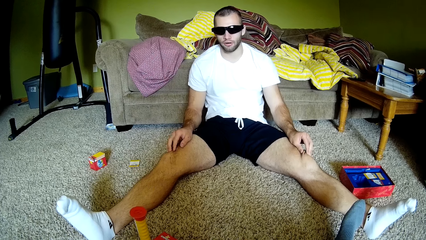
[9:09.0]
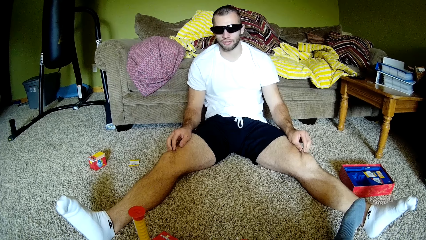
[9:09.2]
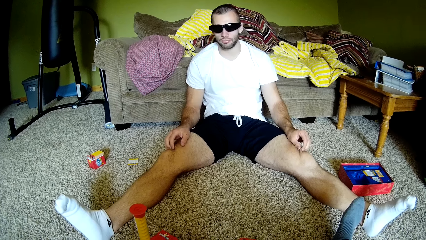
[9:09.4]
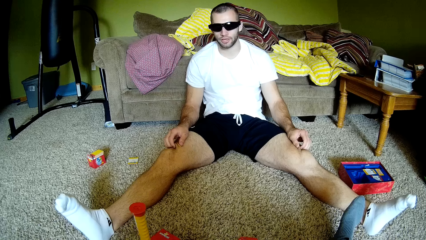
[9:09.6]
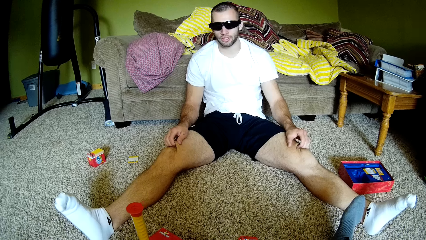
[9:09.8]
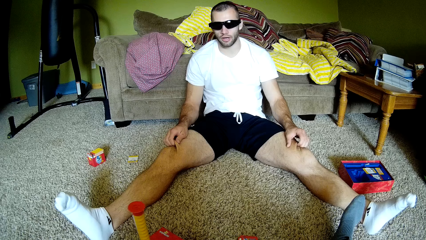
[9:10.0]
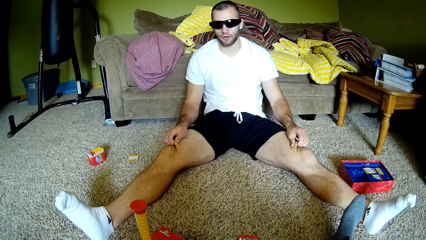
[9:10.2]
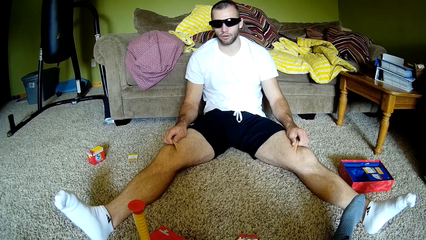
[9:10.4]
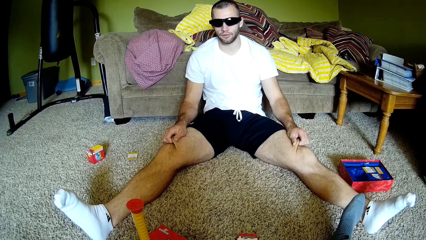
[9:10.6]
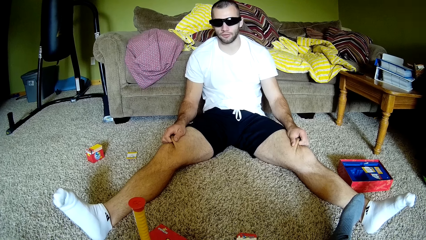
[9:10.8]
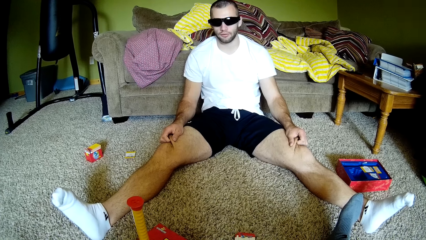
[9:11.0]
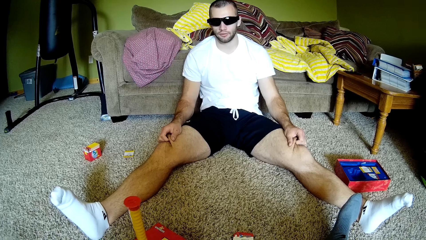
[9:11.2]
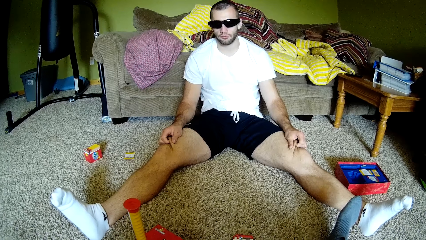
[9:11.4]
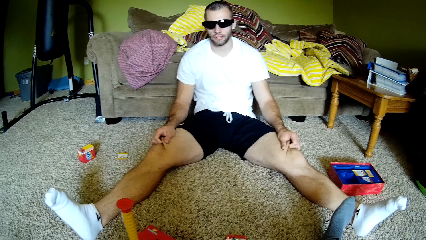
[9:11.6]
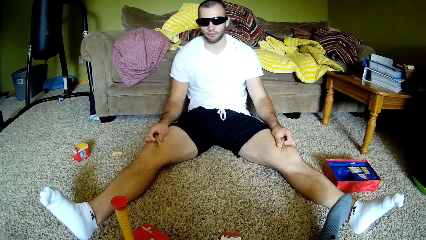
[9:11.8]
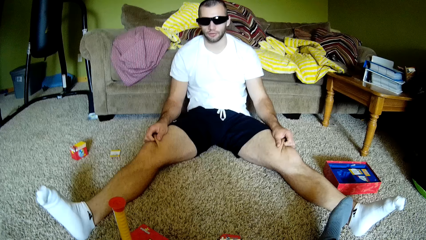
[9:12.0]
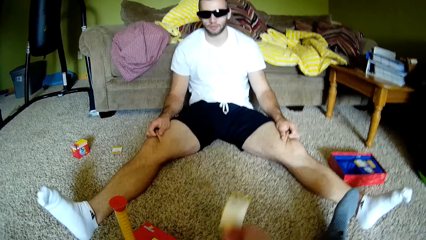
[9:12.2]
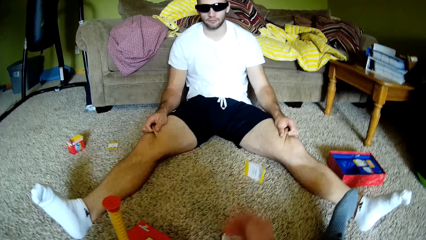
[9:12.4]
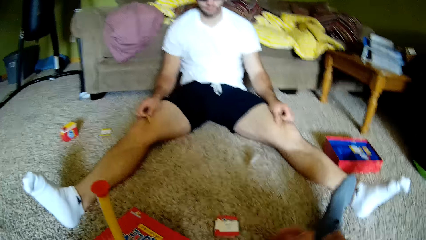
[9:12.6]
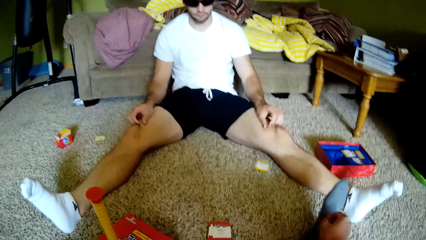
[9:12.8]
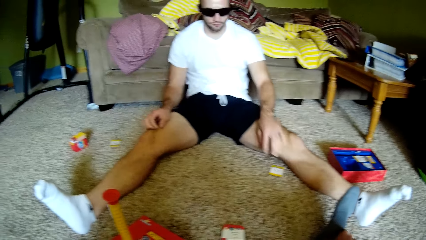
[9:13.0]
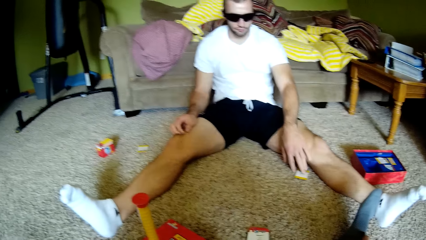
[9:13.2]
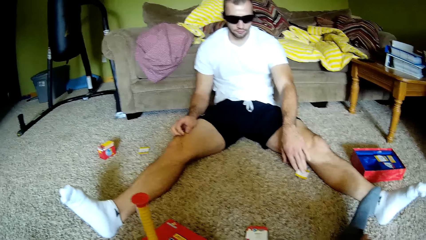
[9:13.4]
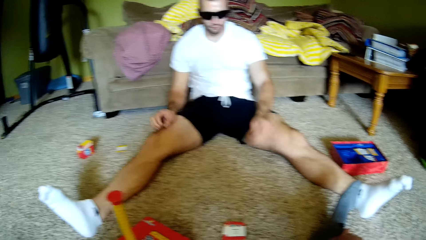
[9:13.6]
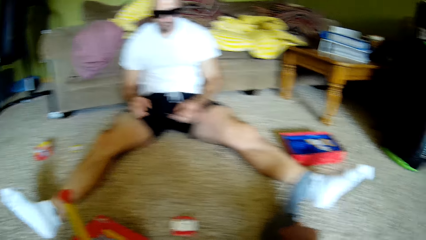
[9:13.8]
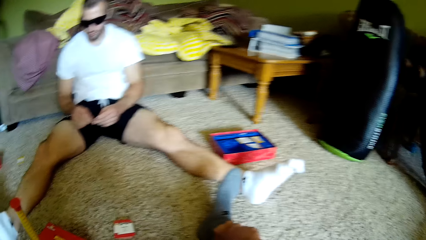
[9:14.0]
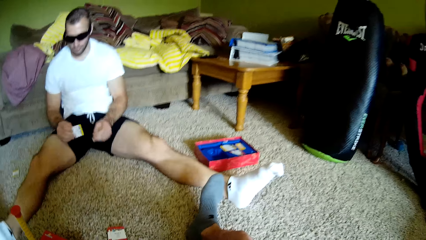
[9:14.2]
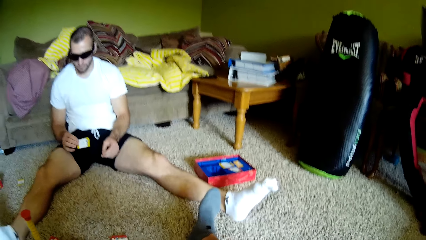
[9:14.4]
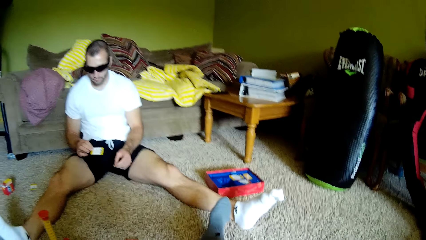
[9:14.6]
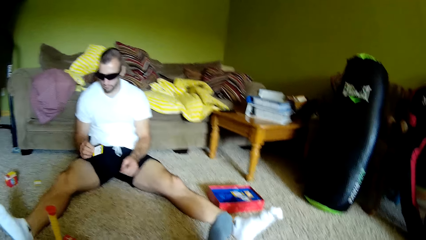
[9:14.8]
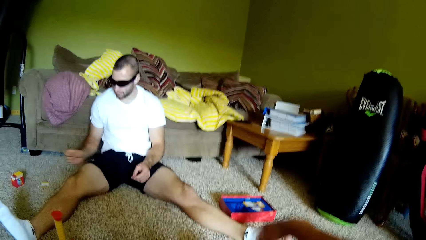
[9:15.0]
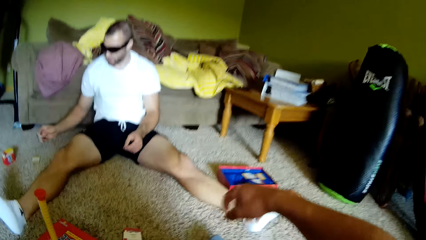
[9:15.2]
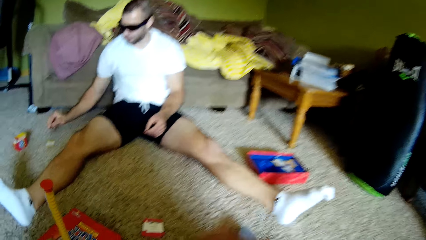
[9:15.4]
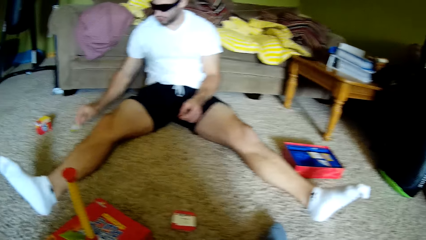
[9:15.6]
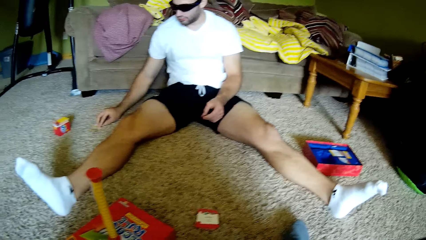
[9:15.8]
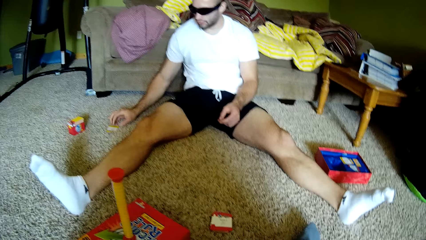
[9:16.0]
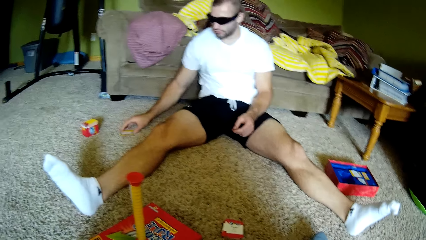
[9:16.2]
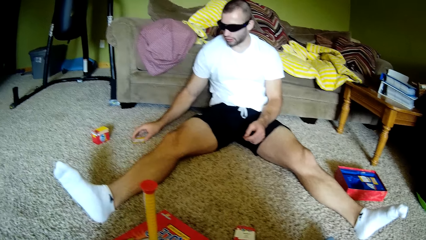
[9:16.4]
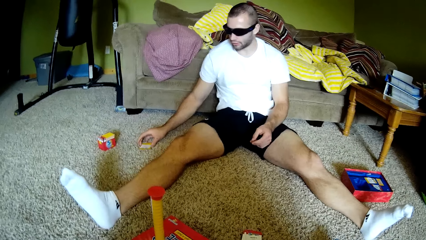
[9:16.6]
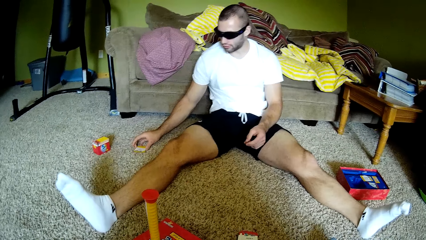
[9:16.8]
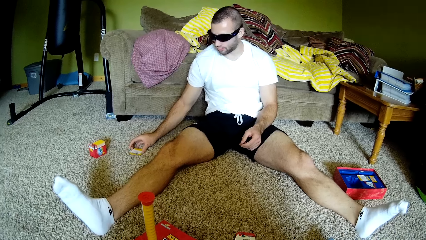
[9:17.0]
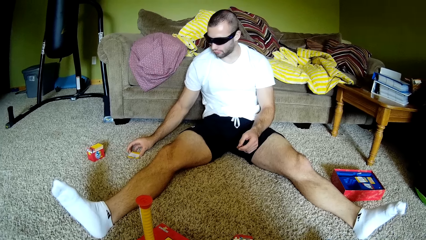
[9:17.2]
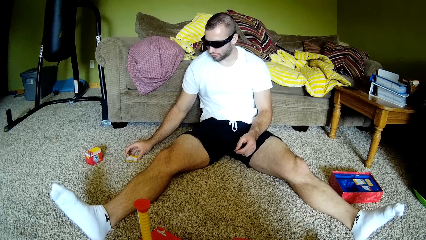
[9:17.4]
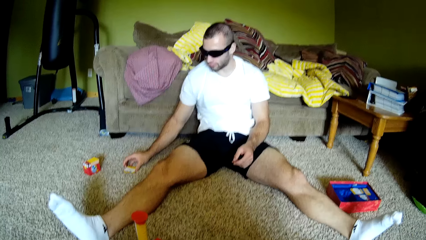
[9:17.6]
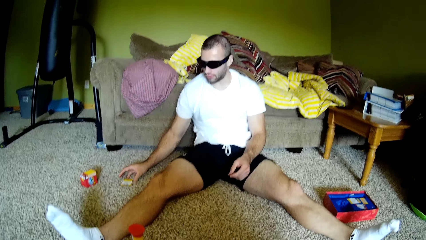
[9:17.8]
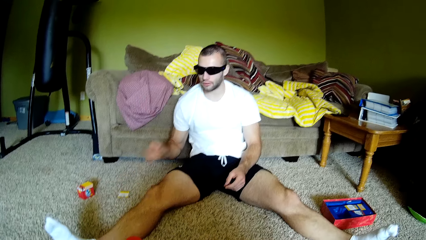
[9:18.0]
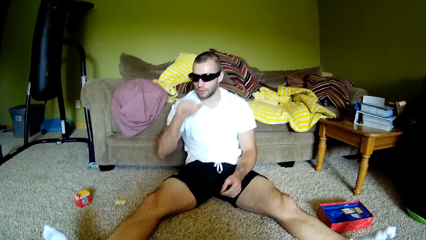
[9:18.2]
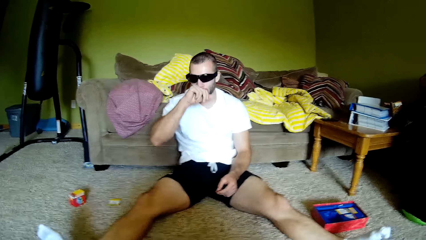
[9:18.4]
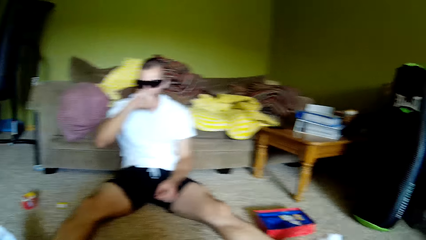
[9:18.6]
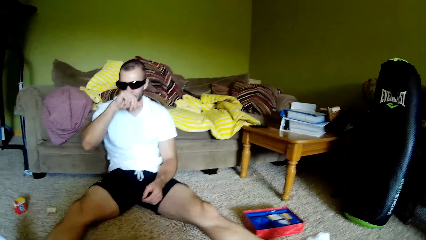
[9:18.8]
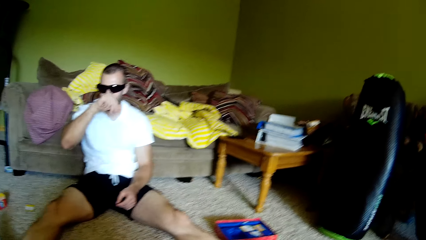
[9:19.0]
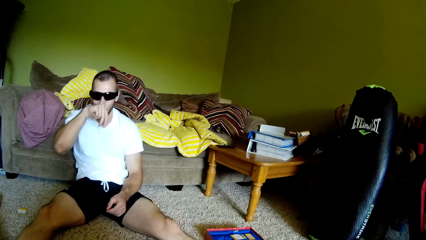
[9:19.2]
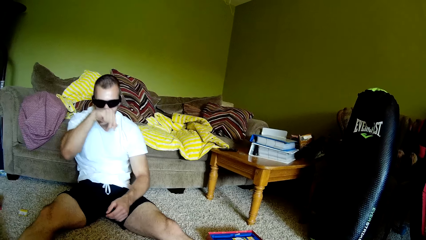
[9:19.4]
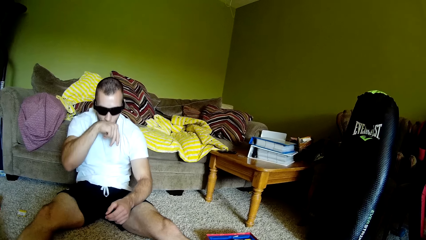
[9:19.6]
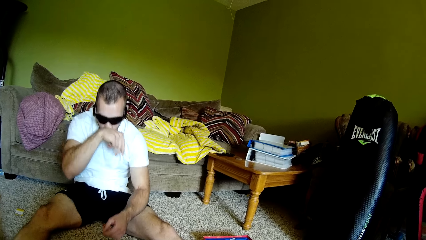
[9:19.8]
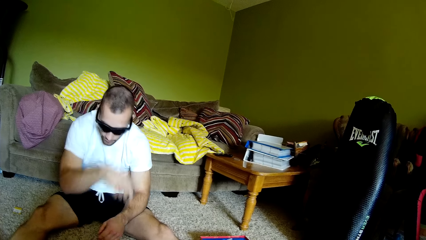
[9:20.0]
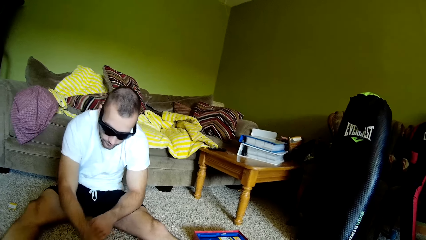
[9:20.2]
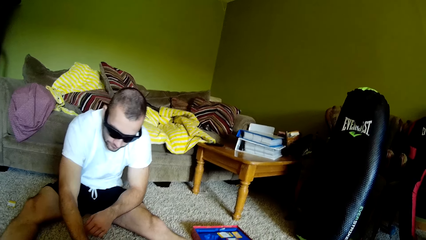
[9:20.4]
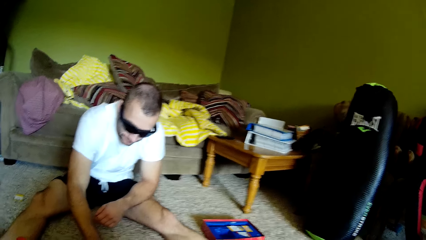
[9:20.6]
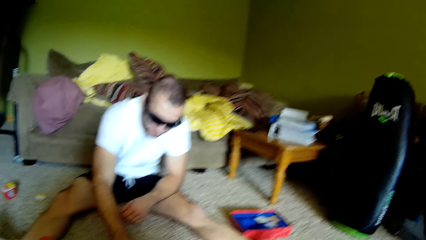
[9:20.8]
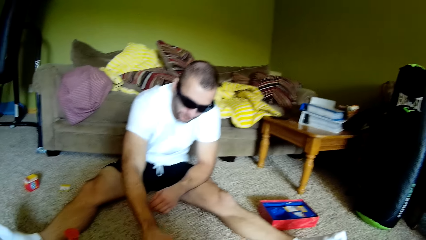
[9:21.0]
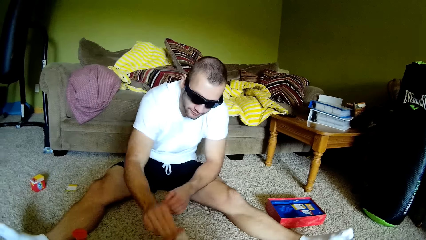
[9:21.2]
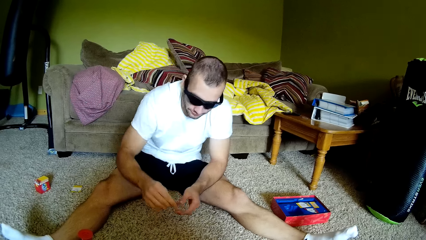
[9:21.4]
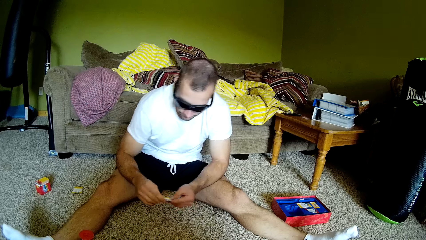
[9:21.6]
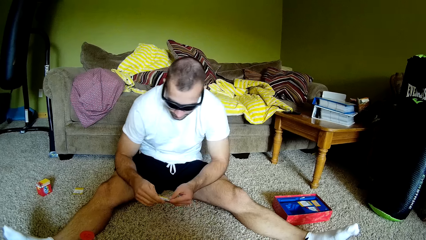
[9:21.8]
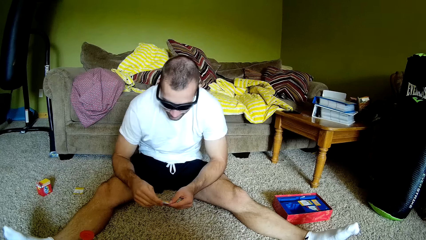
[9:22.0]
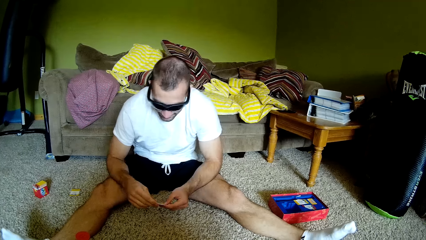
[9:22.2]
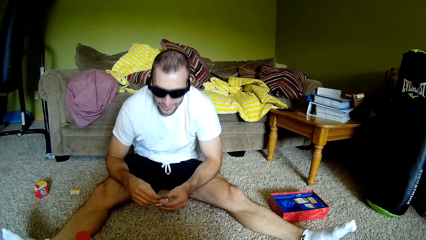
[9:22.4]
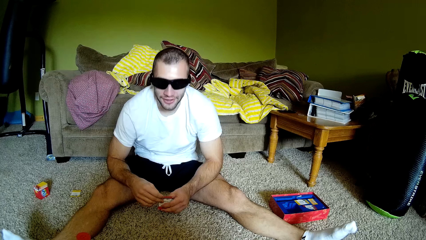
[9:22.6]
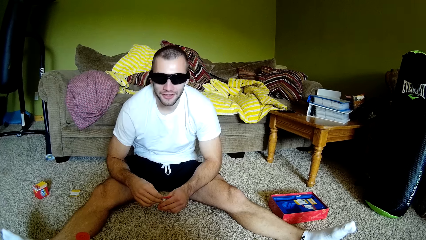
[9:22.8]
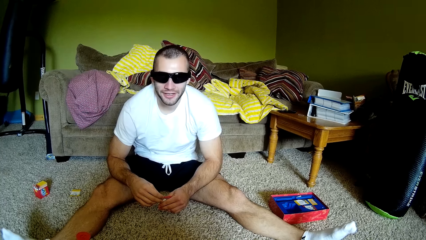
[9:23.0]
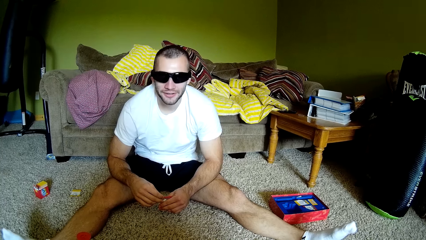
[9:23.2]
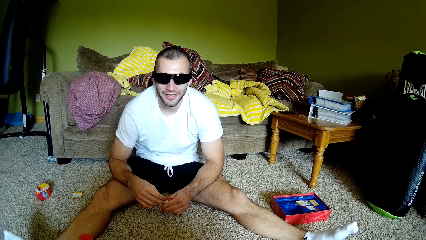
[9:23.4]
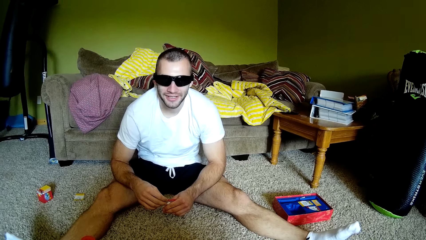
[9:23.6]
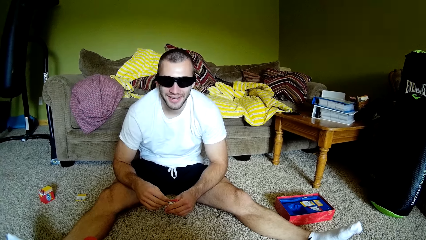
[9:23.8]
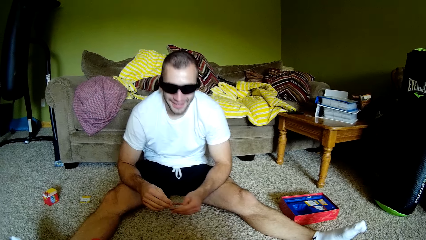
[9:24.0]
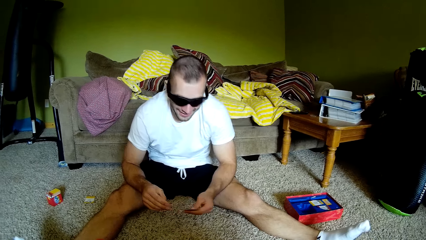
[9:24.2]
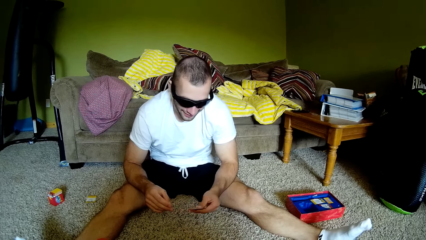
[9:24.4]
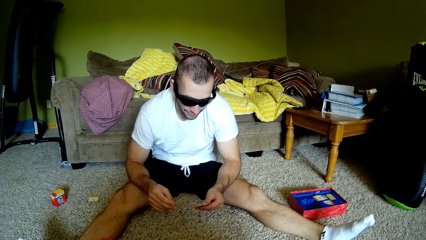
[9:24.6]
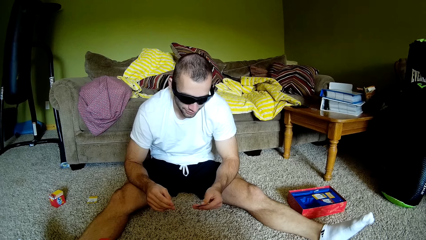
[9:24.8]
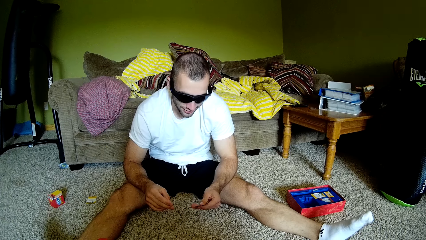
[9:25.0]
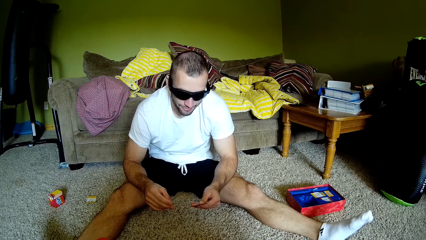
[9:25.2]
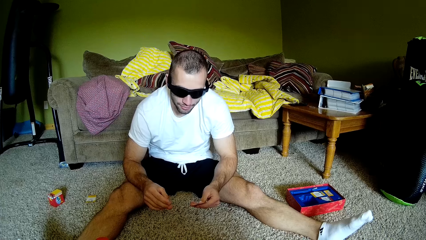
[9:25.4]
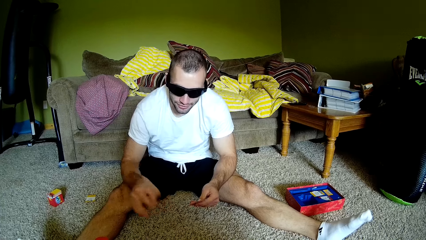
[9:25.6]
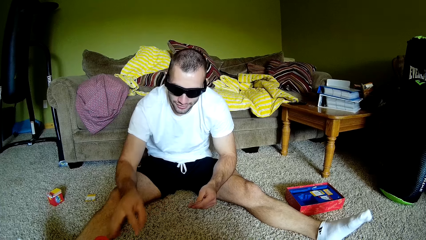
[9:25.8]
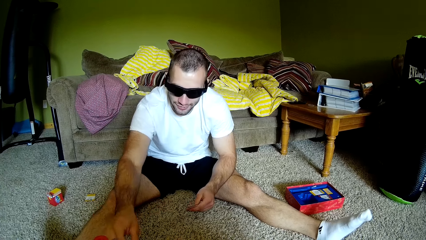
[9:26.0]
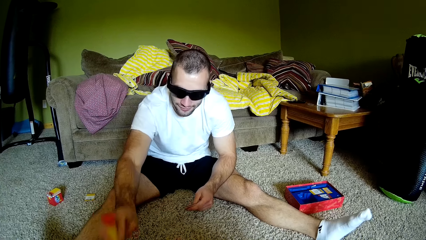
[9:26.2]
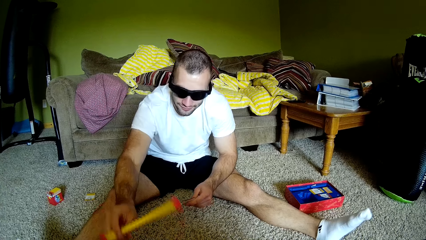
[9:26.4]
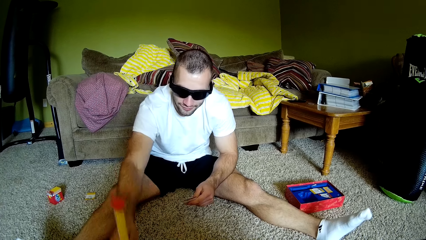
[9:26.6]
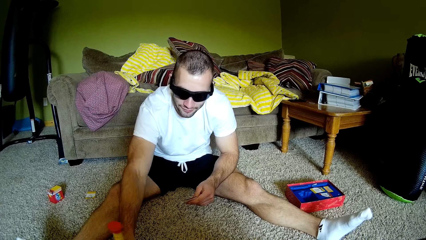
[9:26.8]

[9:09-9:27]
The camera wearer throws a card or paper on the floor to a man. The man picks up the card from the floor and exchanges the paper to the right. The camera wearer stretches his hands to the floor. Another man places the card on the carpet. The other man rubs his mouth with hands, picks up the card from the floor, looks at the card in hand, and speaks to the camera wearer. The camera wearer converses with the other man.
